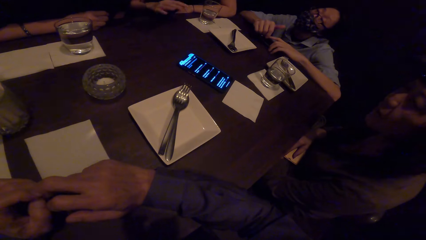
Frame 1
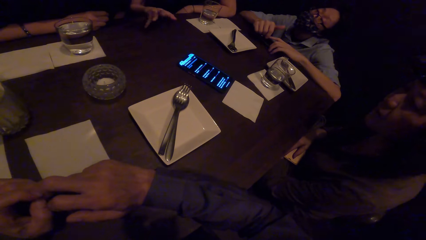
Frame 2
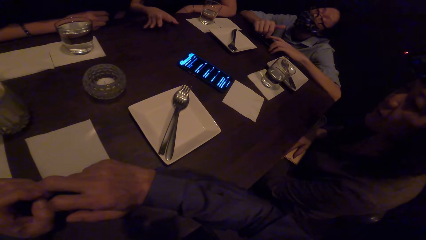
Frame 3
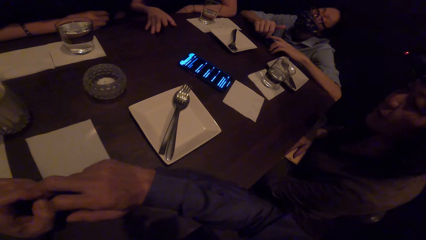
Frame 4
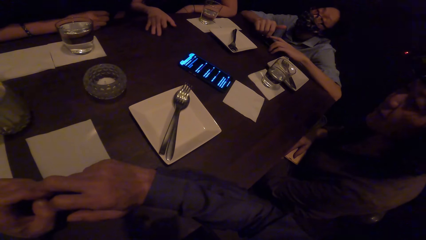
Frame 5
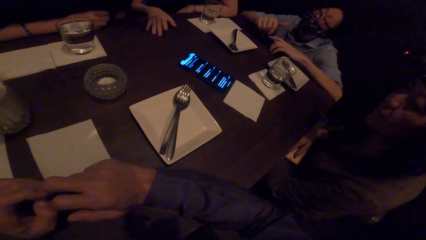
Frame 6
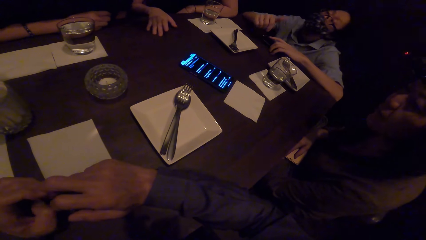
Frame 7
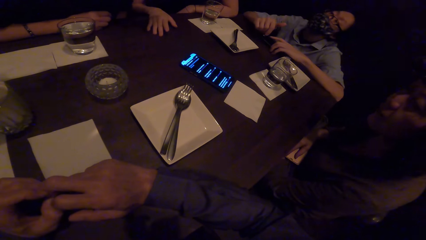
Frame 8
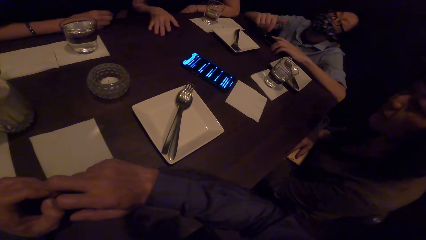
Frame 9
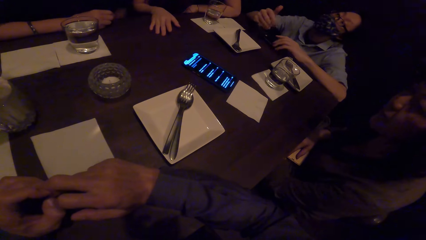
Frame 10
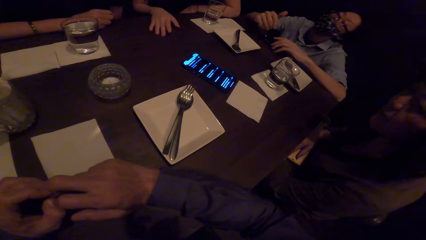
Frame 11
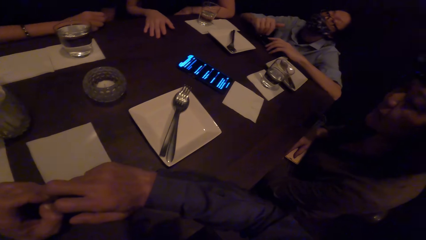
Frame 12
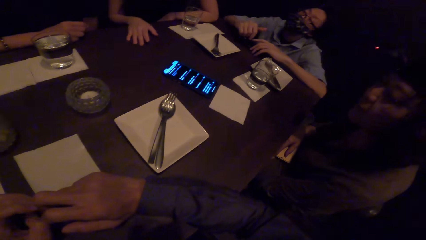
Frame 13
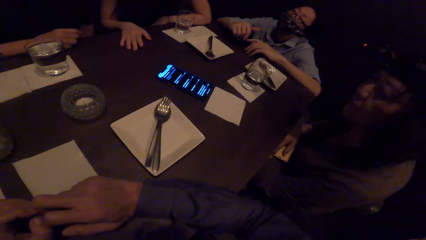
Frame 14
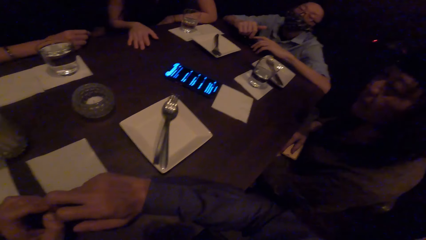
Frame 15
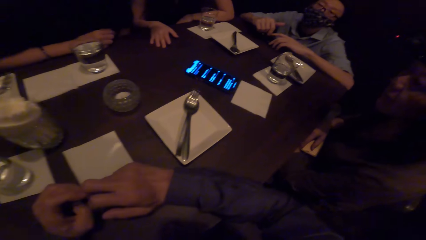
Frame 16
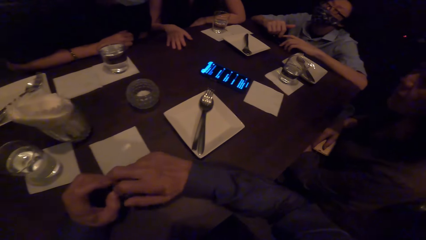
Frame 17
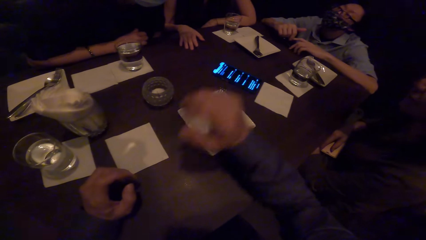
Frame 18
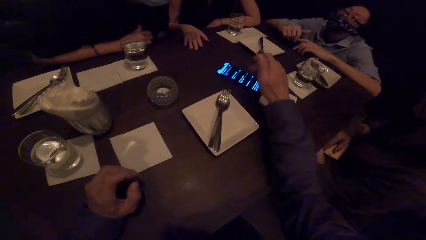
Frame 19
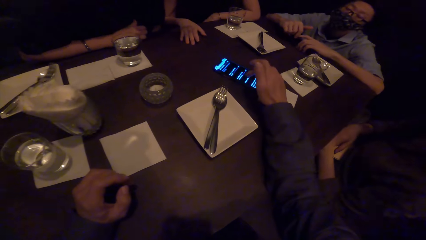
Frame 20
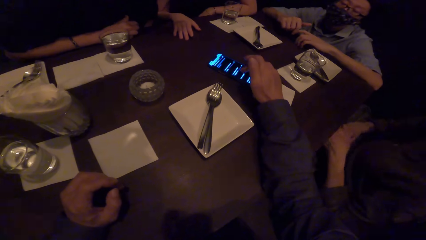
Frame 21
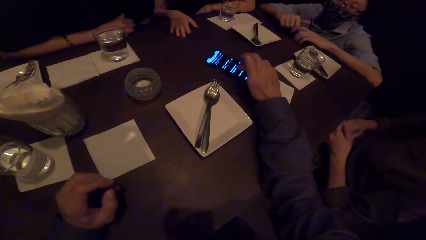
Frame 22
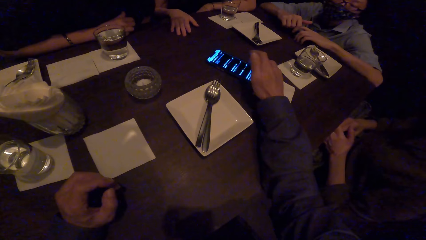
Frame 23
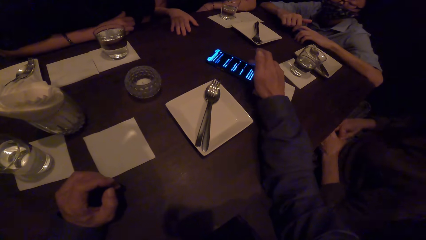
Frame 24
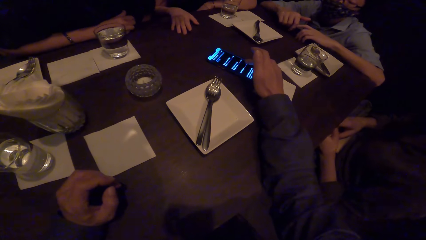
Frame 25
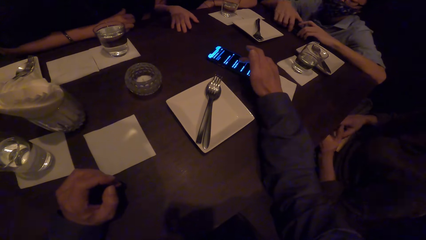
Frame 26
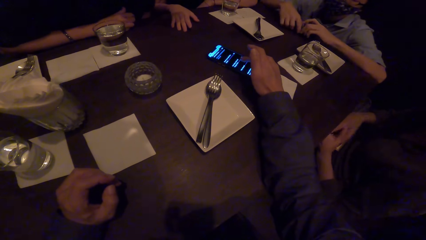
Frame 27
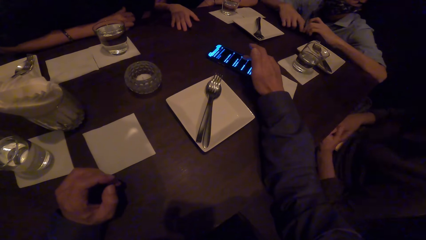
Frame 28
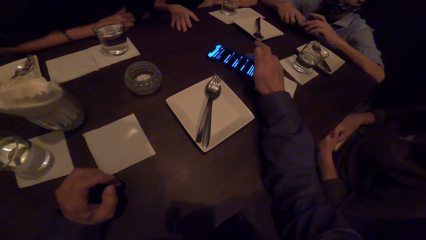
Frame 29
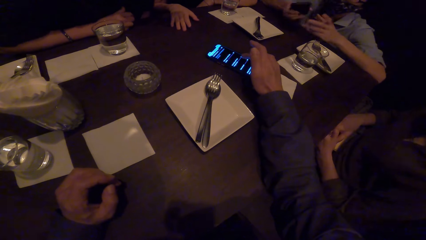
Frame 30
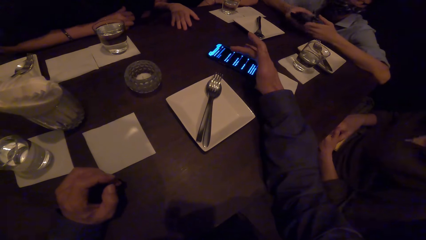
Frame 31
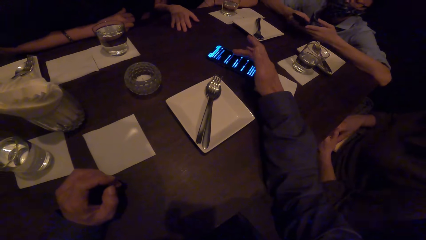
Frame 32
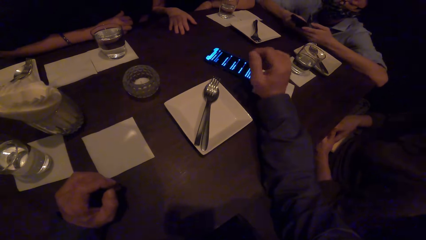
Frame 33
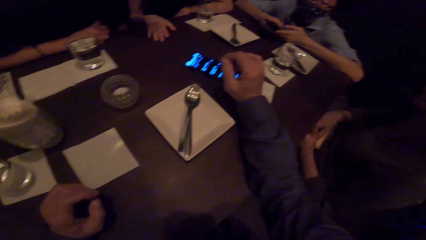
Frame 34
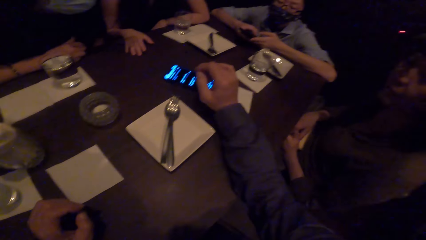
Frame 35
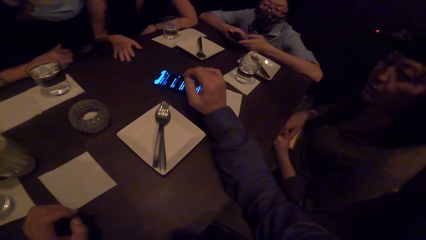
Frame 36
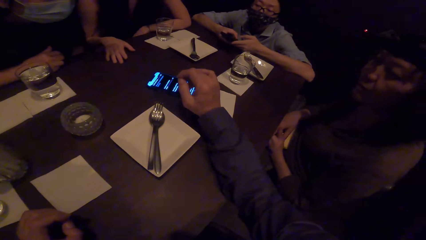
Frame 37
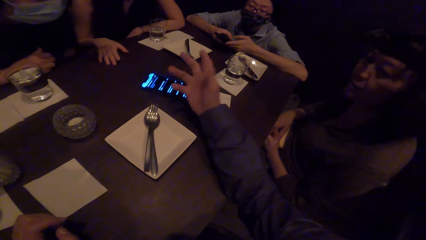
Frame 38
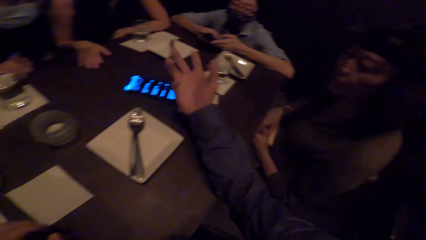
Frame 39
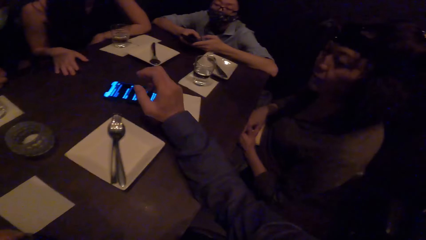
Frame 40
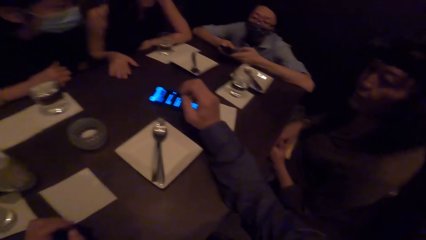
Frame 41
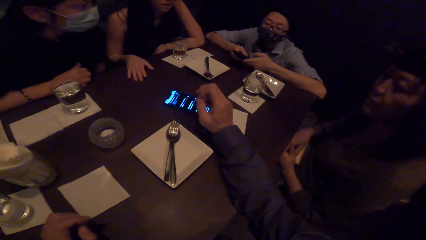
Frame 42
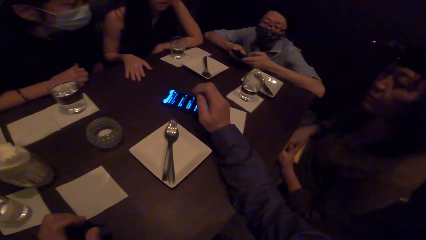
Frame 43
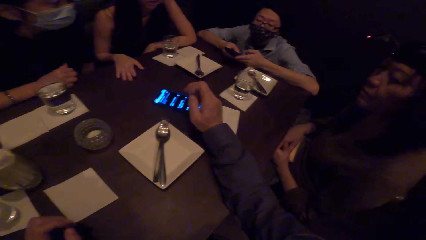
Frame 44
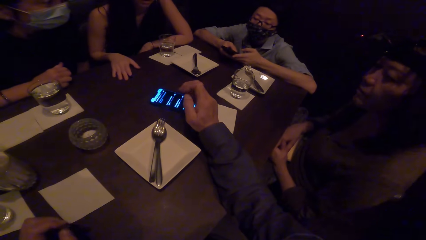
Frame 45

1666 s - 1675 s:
The camera wearer uses the mobile phone. A lady picks up the mobile phone and uses the mobile phone.

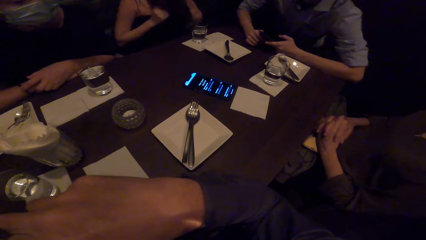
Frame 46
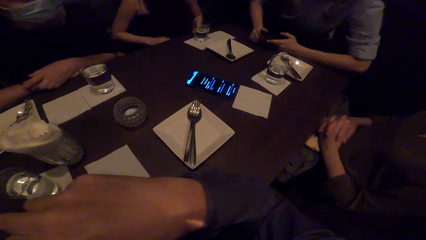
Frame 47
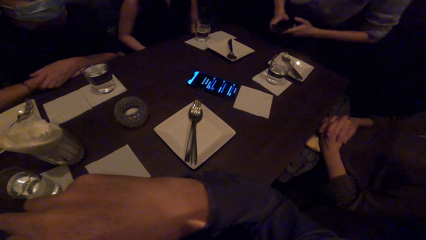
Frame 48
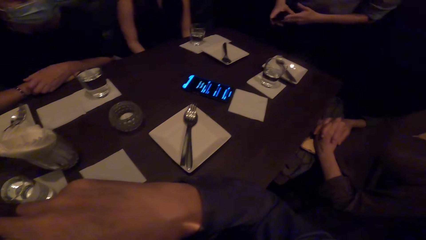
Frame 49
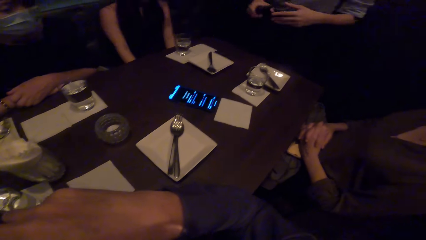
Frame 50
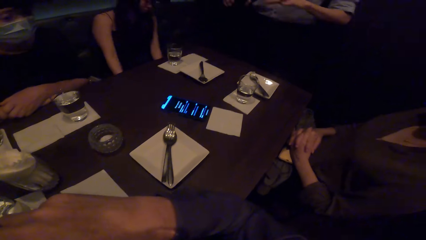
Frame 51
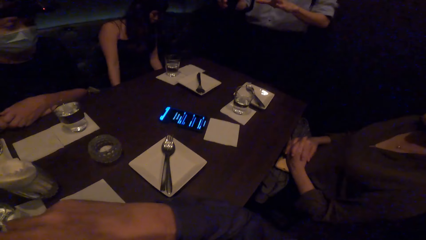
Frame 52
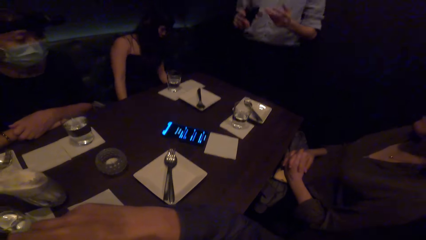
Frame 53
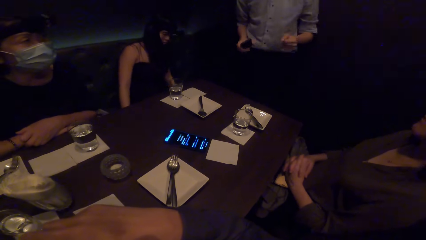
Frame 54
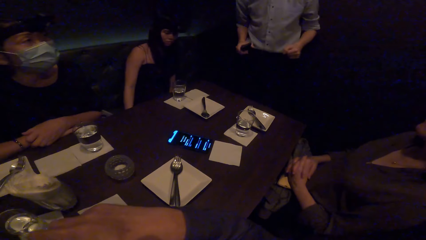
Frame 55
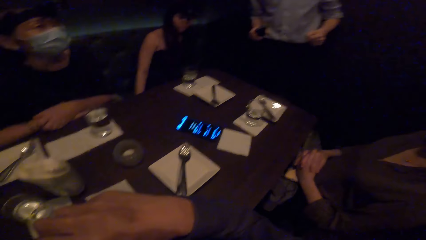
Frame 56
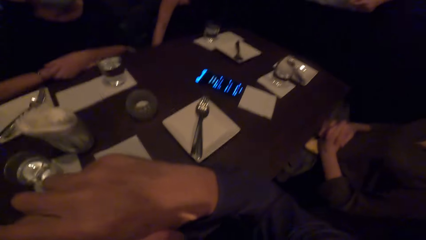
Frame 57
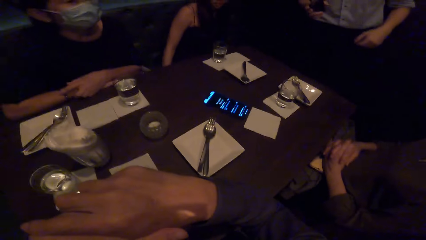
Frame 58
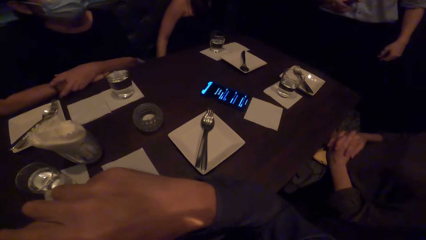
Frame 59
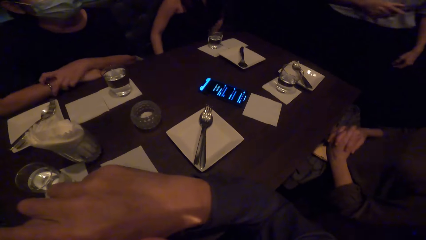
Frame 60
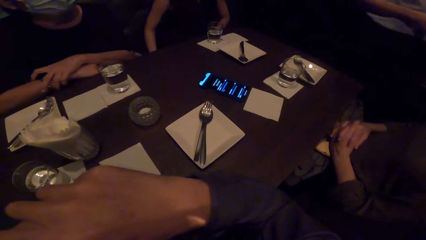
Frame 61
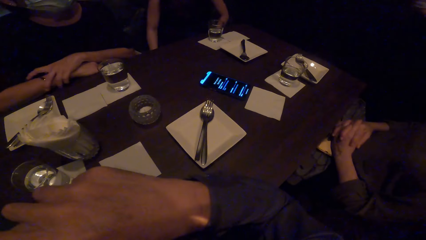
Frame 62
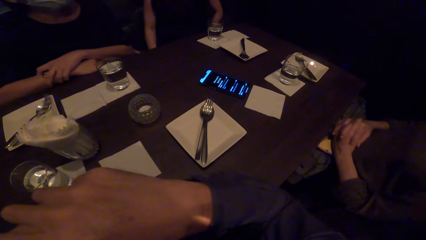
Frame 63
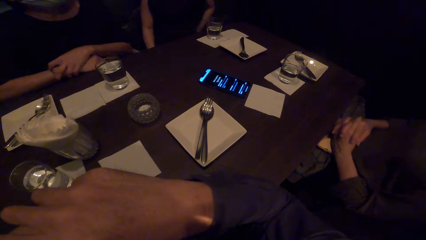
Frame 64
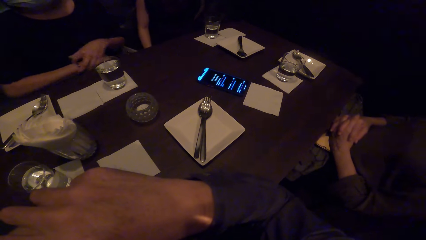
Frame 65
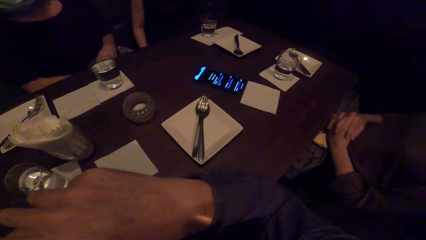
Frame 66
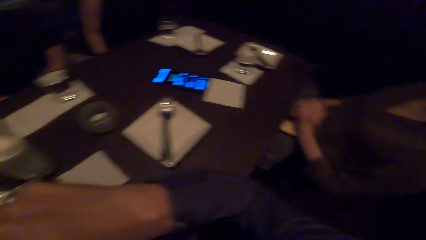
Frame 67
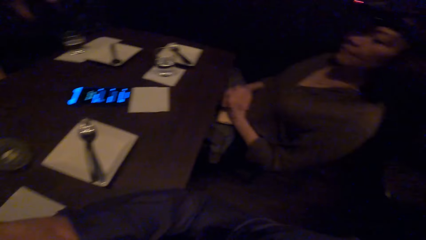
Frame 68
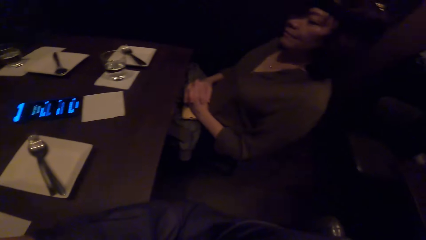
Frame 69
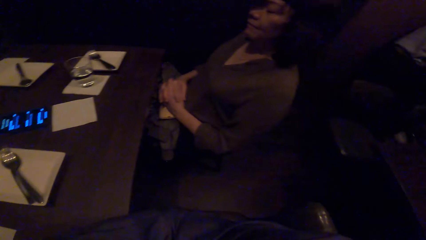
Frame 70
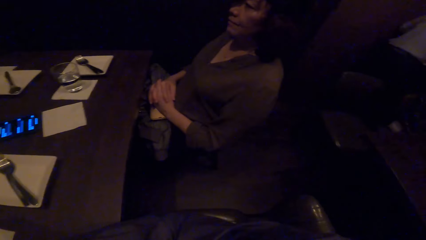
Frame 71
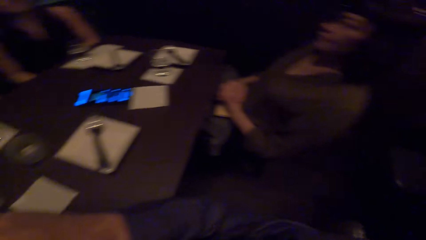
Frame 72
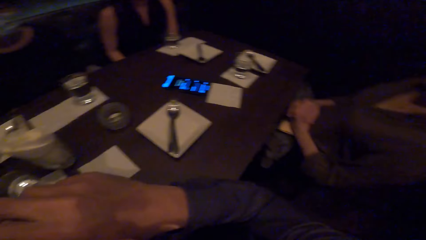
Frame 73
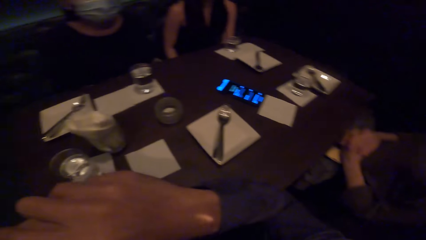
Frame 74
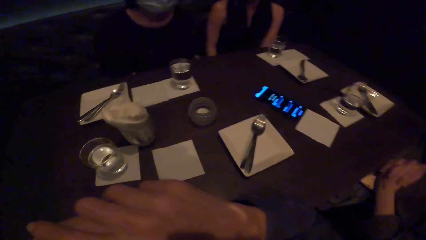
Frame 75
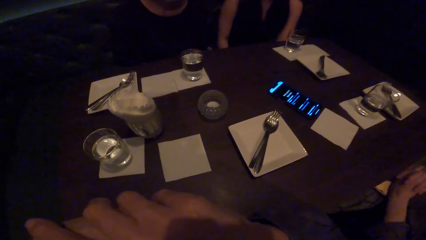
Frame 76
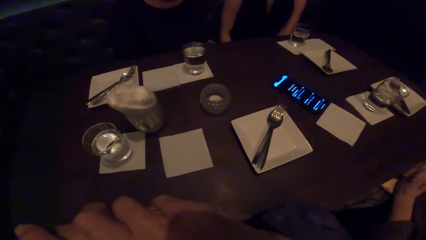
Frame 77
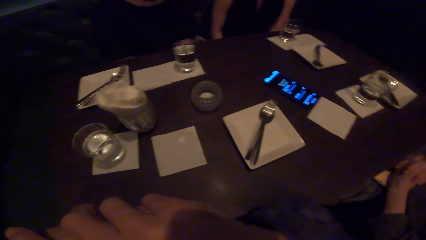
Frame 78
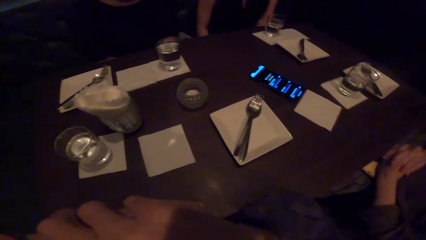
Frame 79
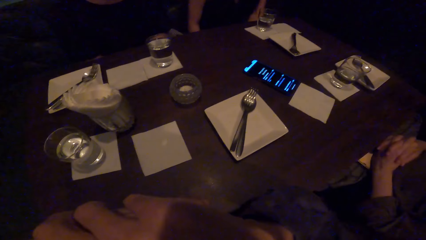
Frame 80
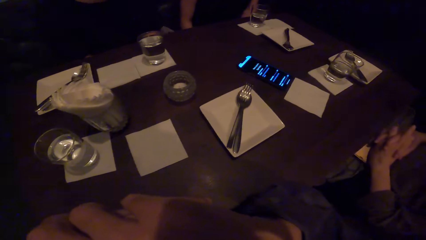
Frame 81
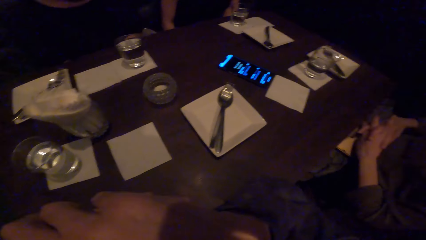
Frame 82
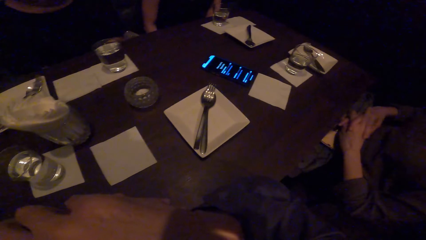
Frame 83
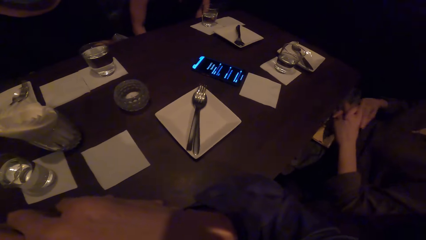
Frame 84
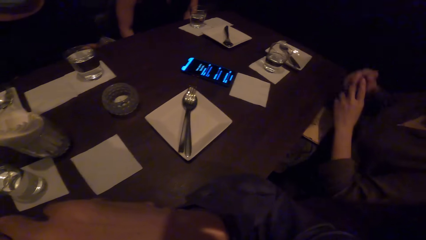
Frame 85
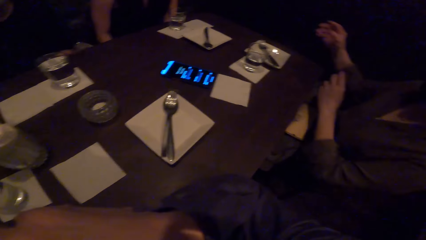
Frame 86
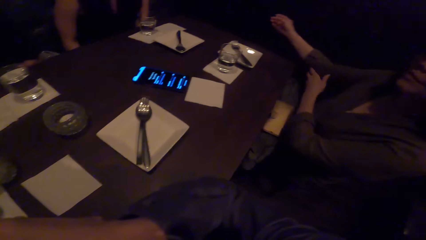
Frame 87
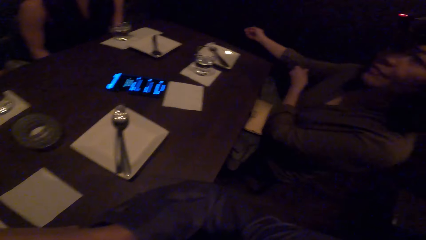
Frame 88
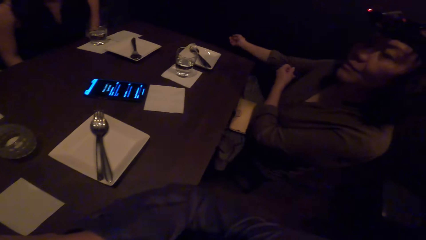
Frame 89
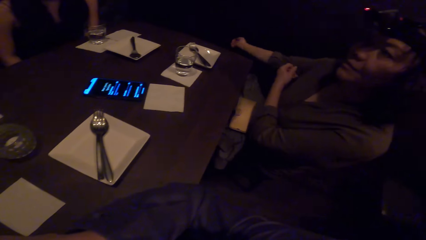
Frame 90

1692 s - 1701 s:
A man walks in the room and stands up. The camera wearer stares at the table.
